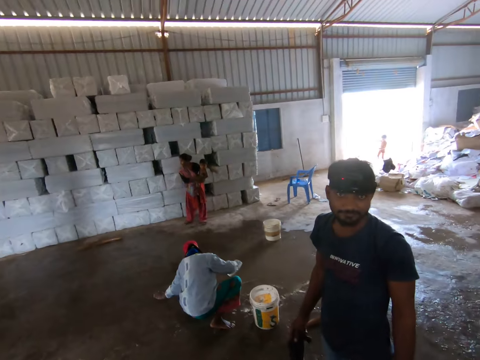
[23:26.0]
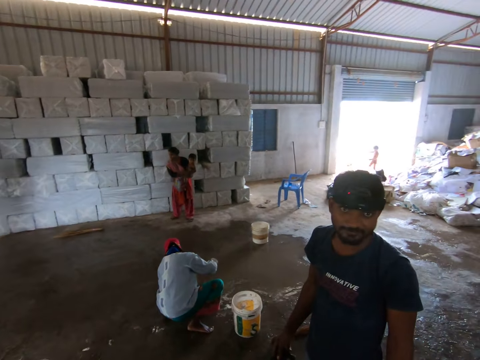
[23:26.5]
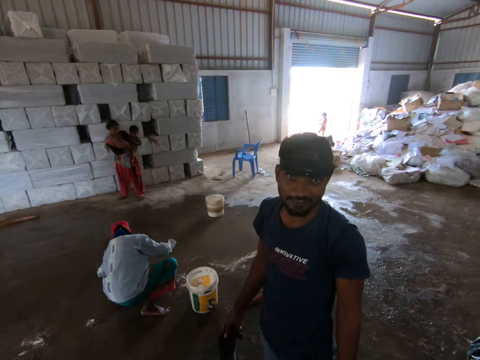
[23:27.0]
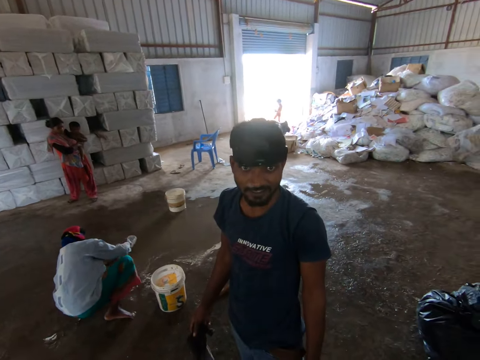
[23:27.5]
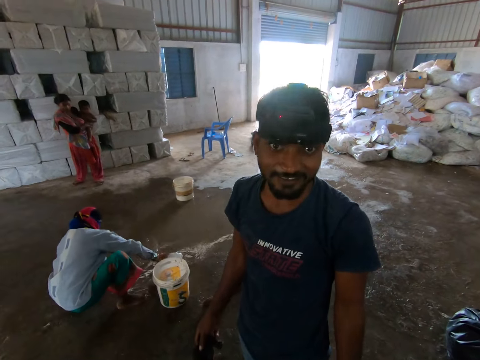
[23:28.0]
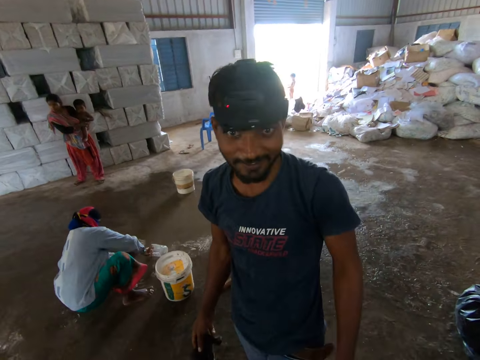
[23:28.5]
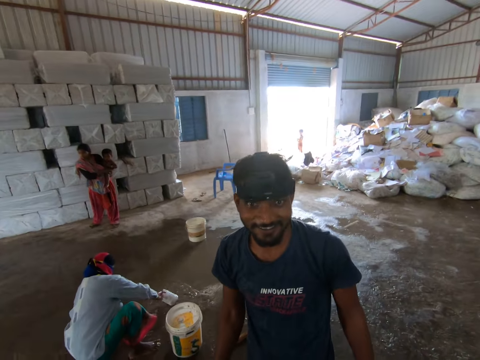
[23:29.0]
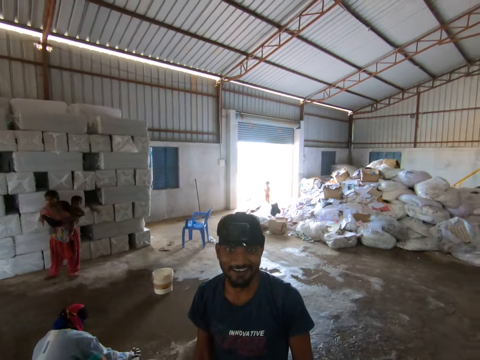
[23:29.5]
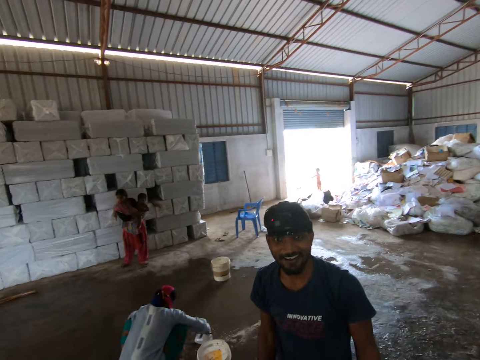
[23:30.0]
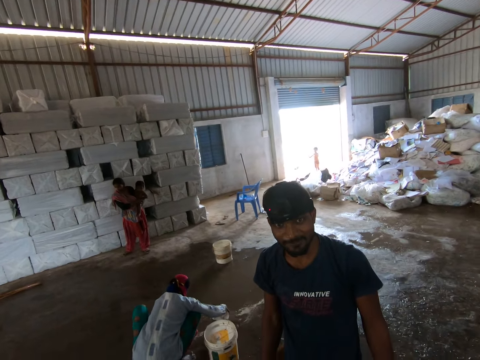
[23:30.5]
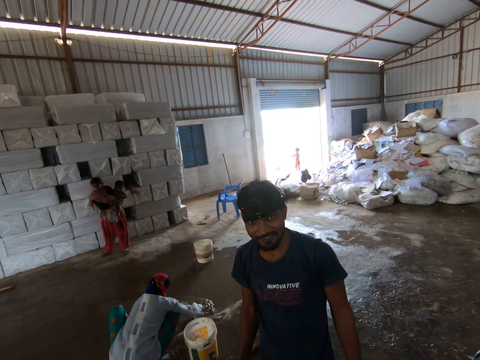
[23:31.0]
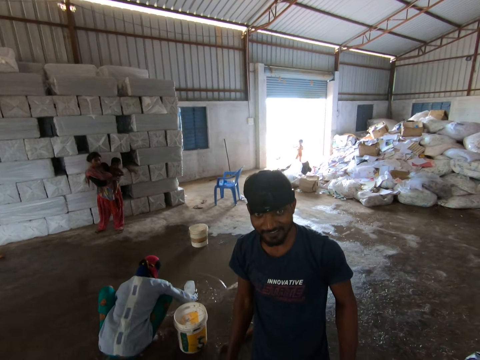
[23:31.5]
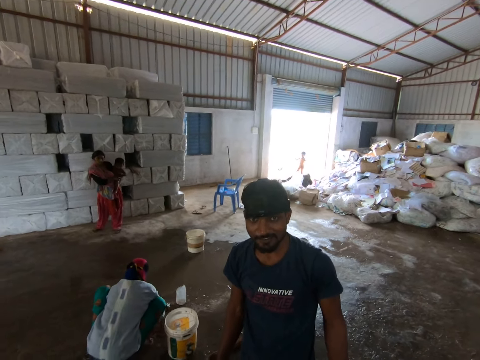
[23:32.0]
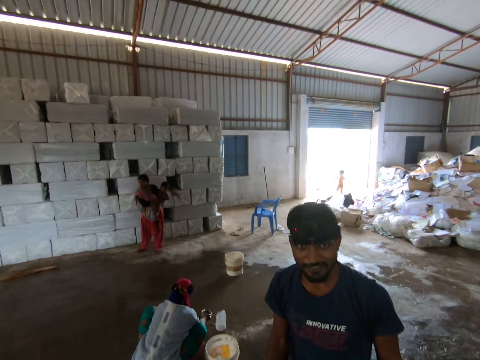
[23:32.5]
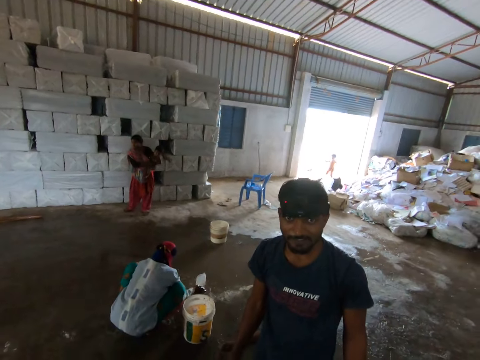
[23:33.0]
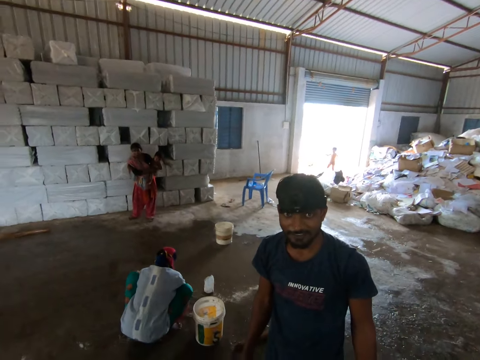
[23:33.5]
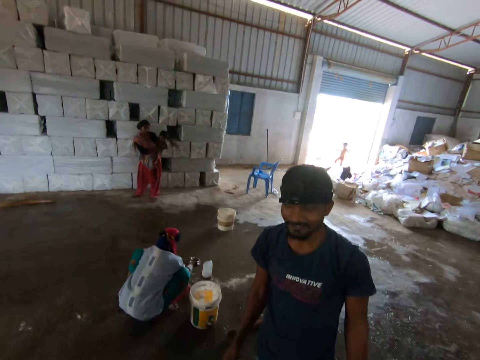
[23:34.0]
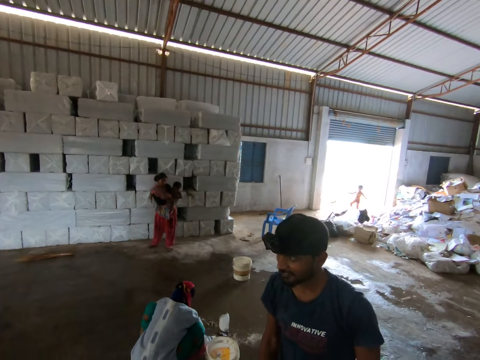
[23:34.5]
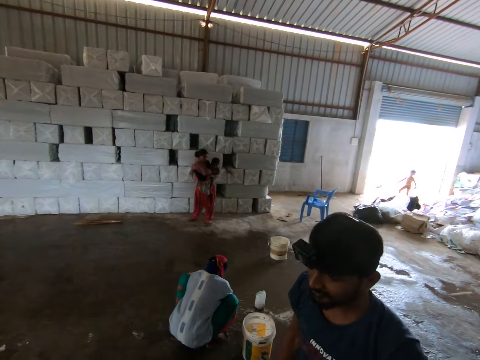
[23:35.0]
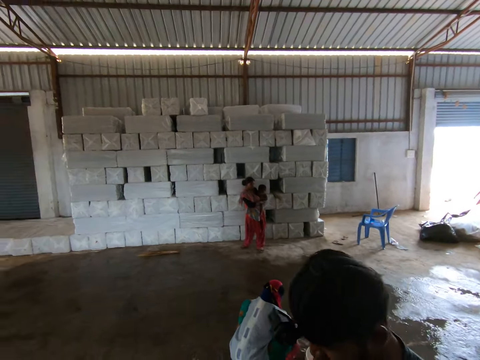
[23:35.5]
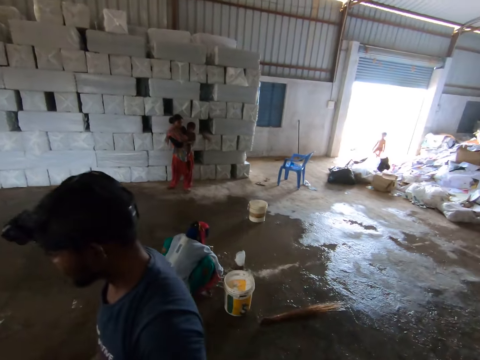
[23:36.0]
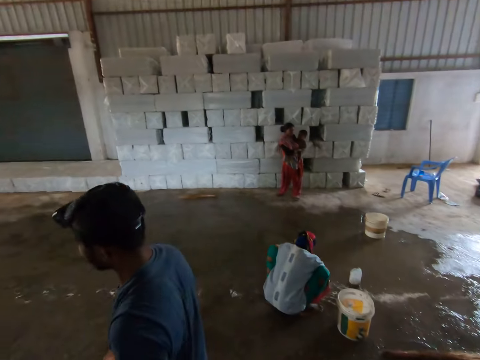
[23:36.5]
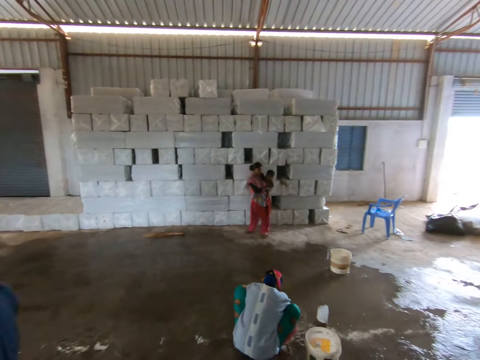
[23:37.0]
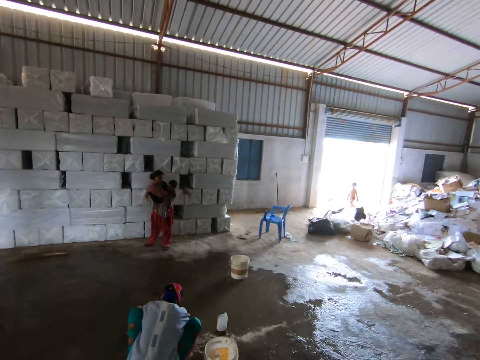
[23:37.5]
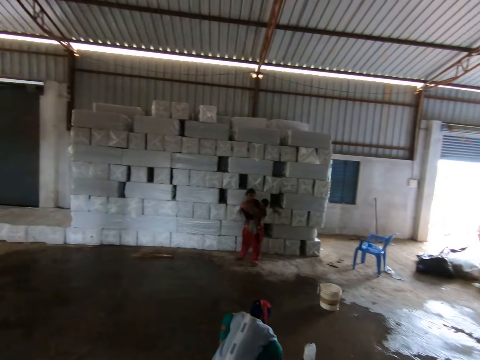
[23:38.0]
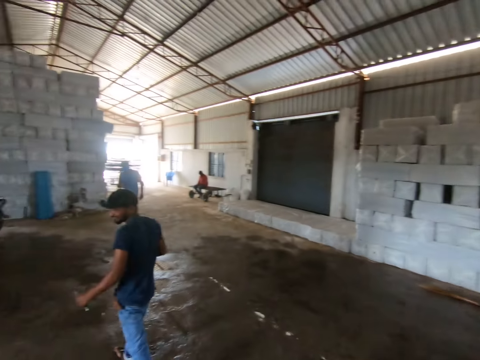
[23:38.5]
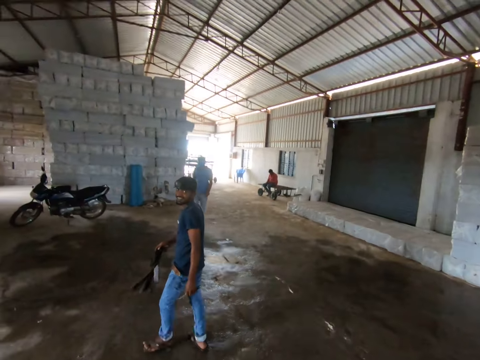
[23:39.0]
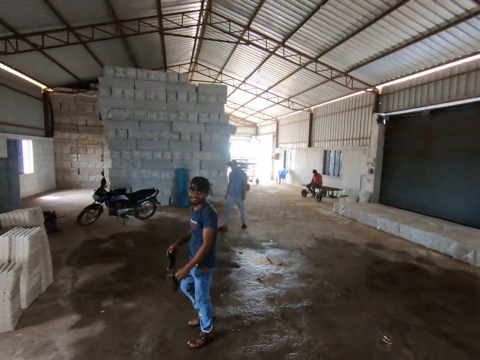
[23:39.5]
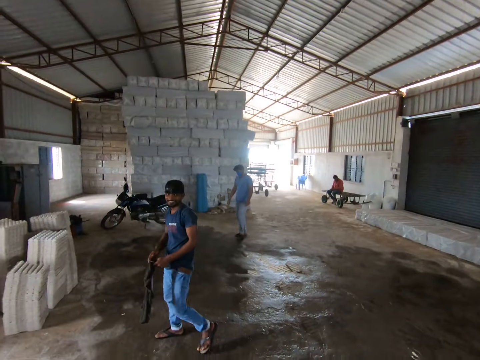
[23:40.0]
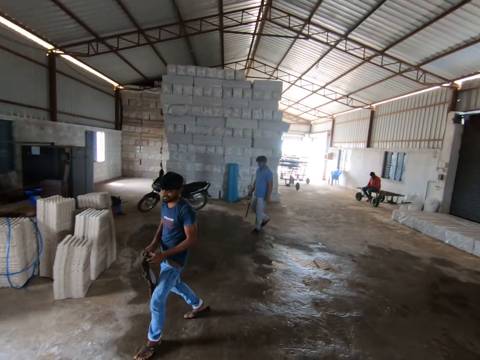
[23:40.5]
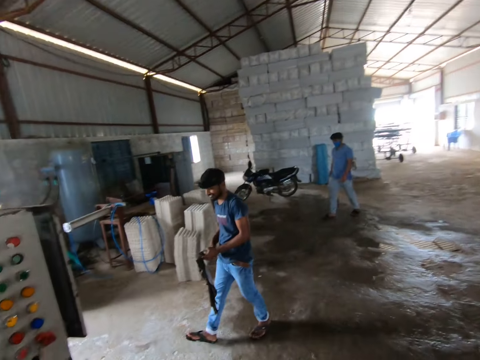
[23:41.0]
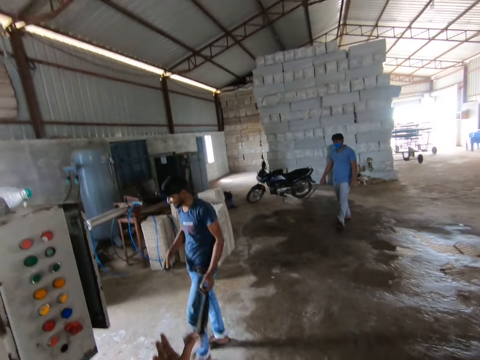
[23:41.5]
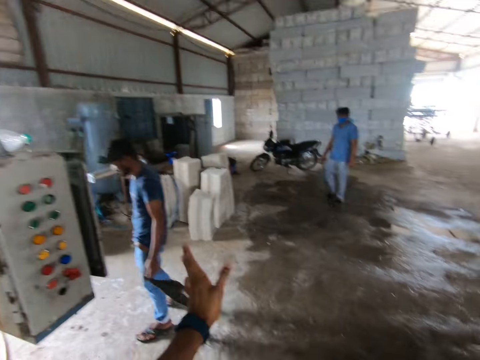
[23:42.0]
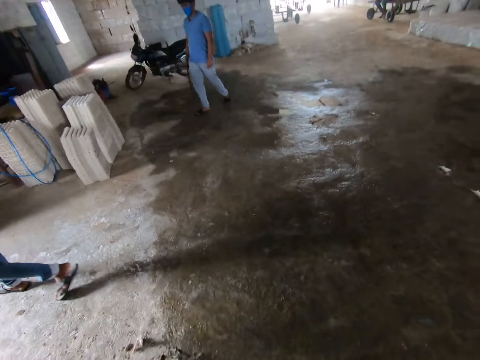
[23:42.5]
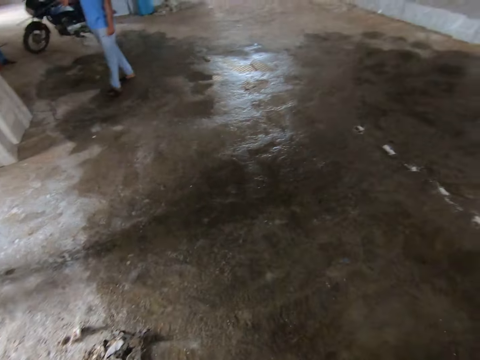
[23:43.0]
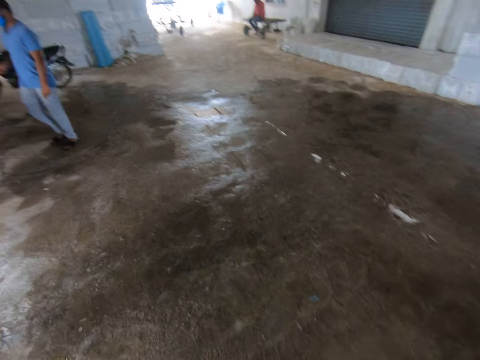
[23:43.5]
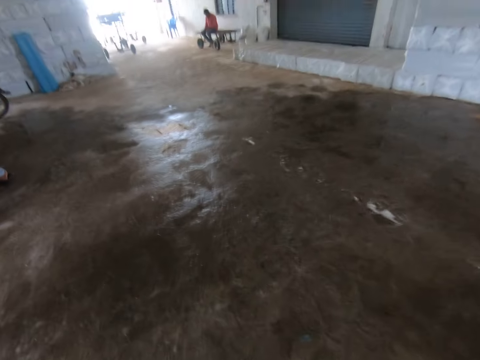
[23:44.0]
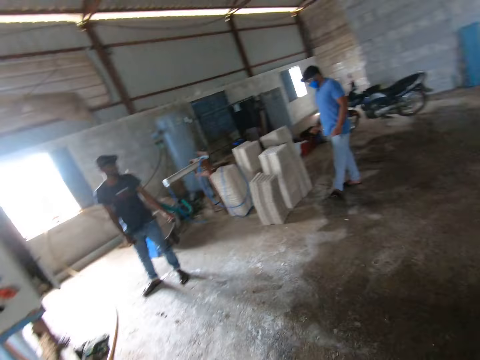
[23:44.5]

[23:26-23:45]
The camera wearer looks around. A man looks at the camera. The man talks to the camera wearer. The man walks away and walks in the room. The camera wearer looks around. The man walks away. The camera wearer moves a hand and walks around.

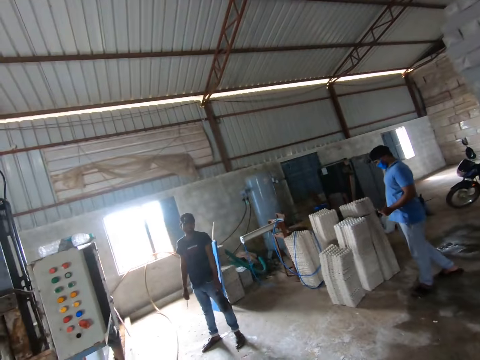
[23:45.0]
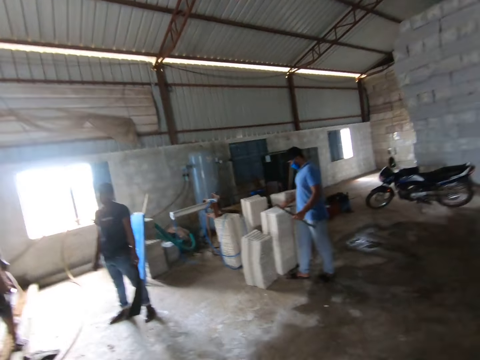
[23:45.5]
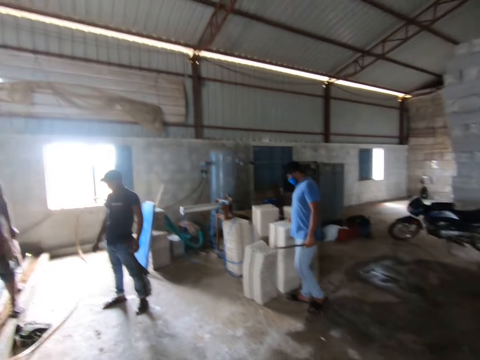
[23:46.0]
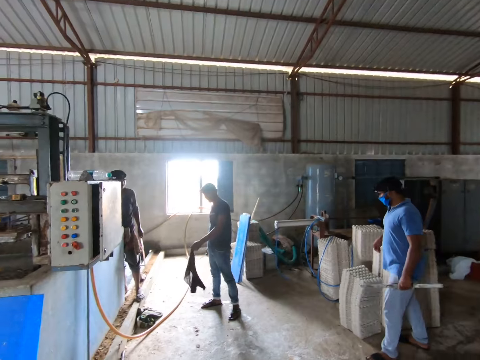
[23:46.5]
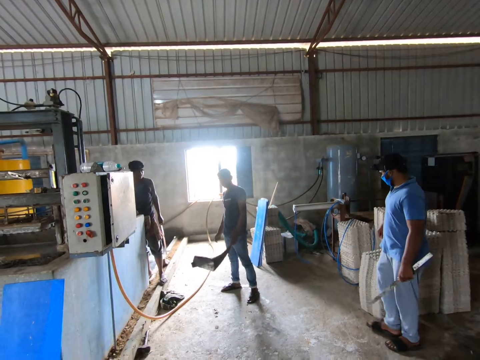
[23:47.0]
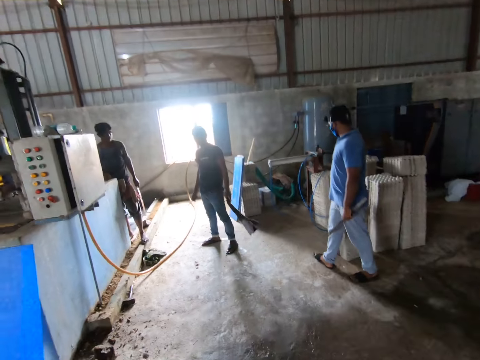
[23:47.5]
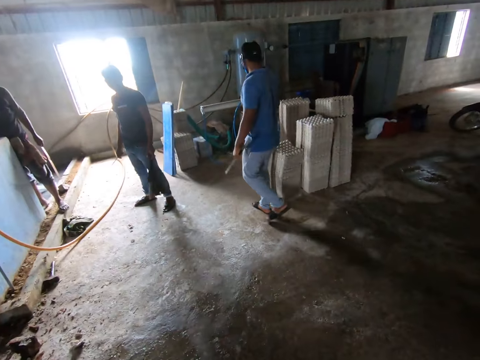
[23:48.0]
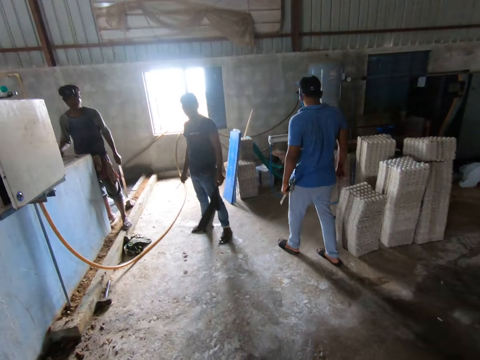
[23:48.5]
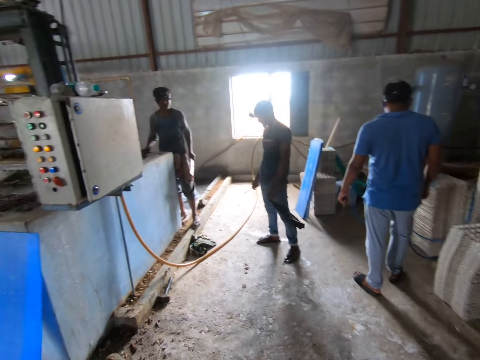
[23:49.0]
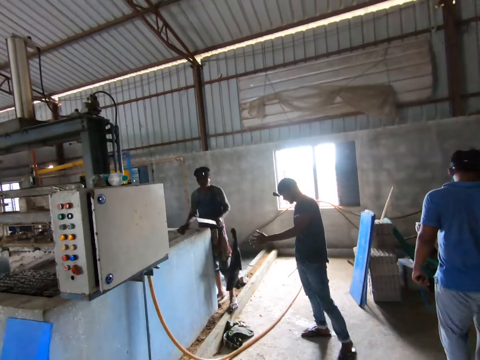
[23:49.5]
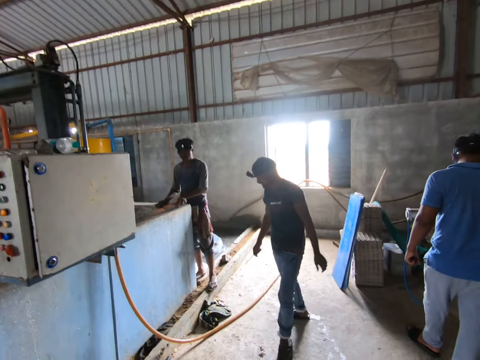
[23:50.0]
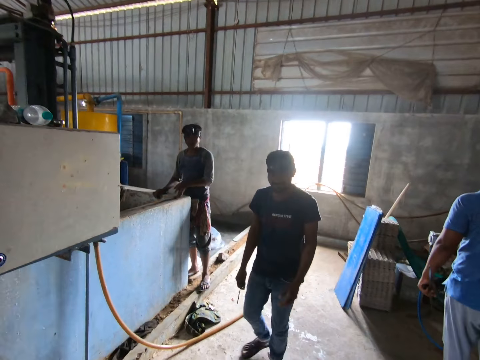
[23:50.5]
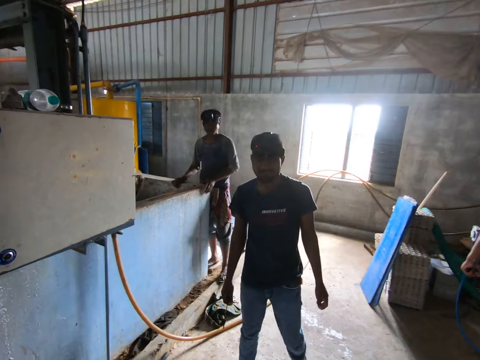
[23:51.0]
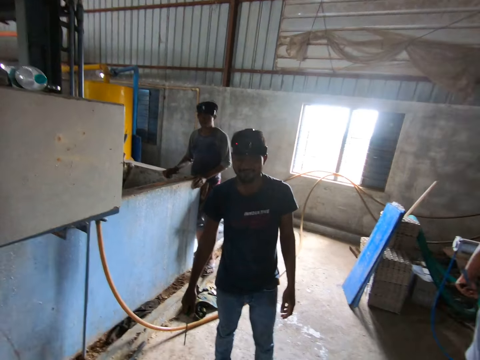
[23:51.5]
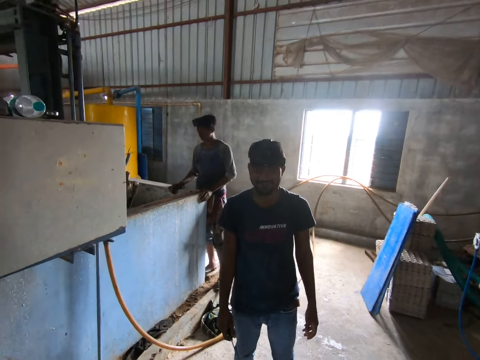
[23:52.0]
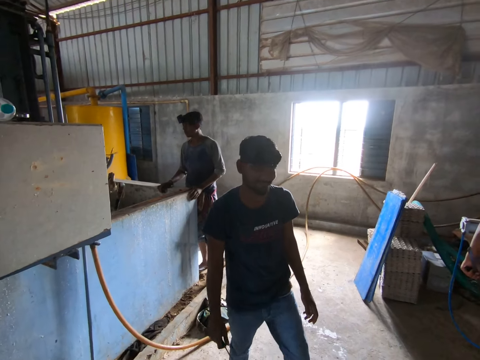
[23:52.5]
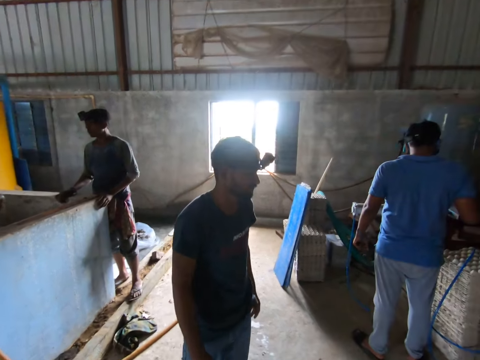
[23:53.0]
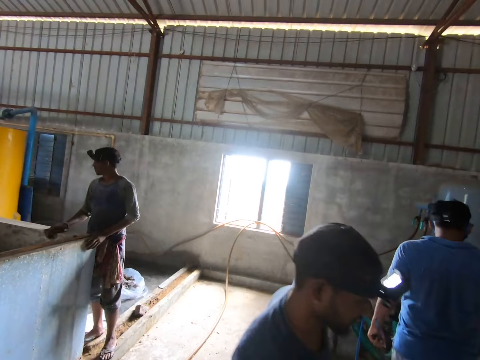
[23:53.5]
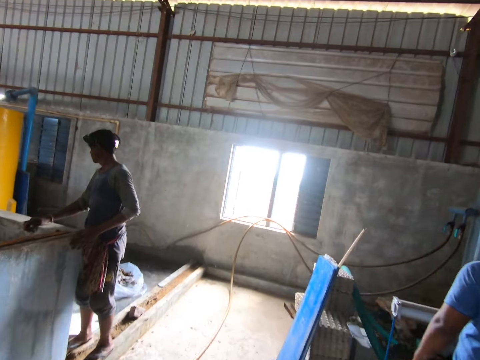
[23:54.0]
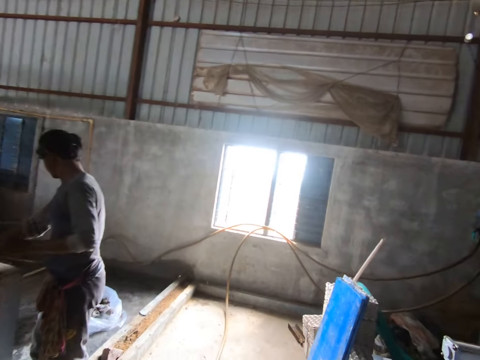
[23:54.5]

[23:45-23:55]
A man walks away. Another man drops a cloth. The other man walks close to the cameraman and walks away.
